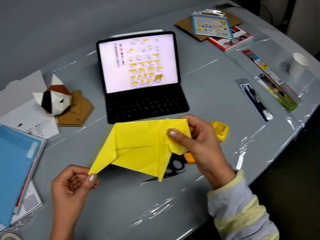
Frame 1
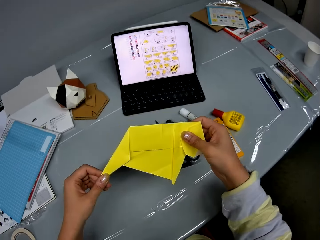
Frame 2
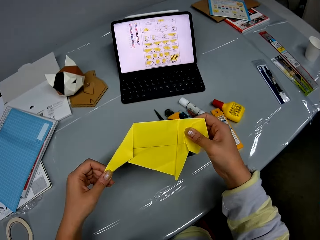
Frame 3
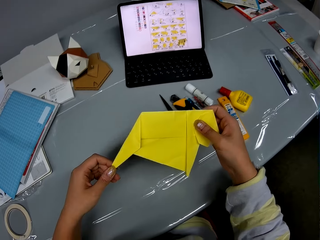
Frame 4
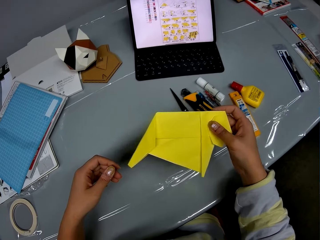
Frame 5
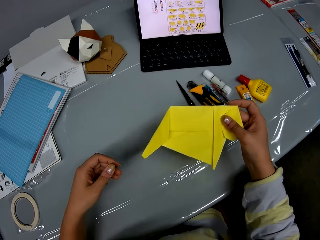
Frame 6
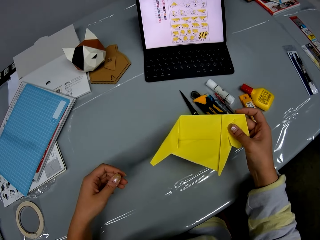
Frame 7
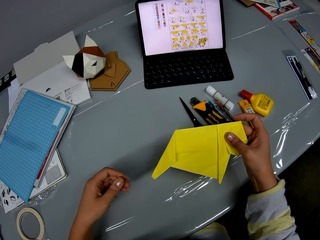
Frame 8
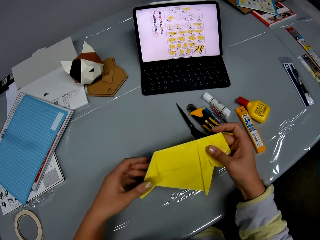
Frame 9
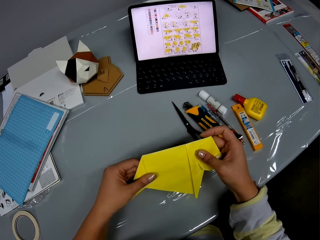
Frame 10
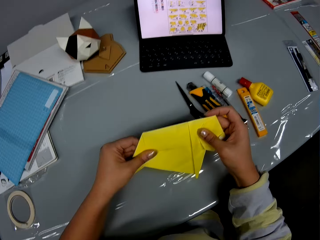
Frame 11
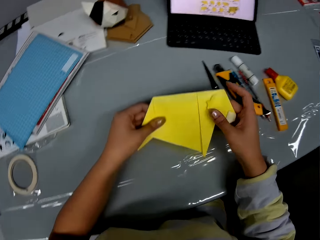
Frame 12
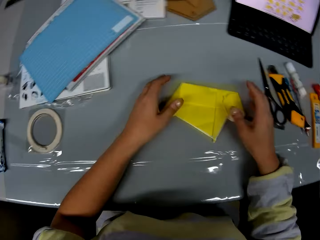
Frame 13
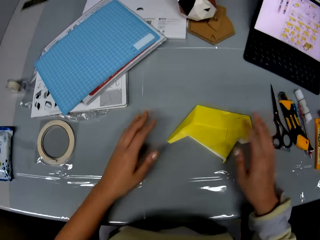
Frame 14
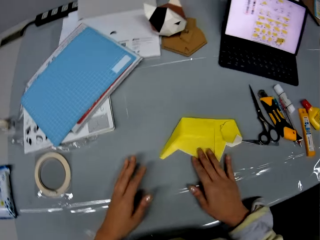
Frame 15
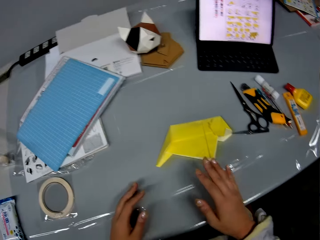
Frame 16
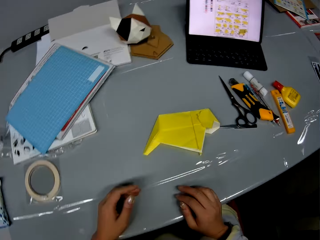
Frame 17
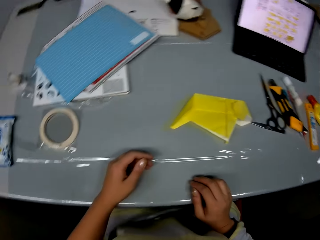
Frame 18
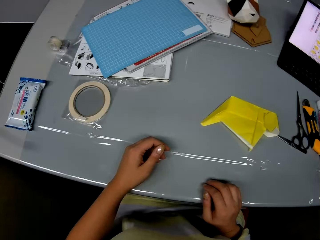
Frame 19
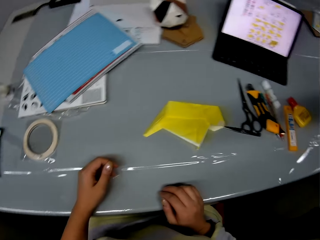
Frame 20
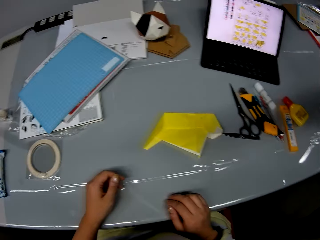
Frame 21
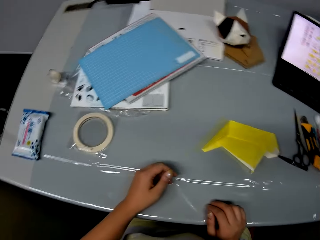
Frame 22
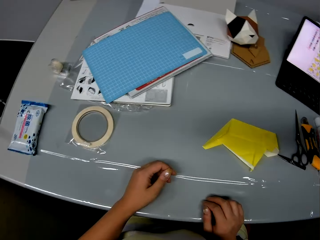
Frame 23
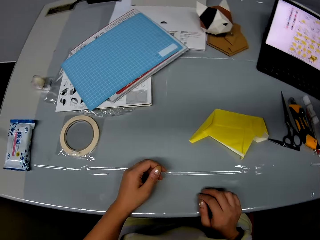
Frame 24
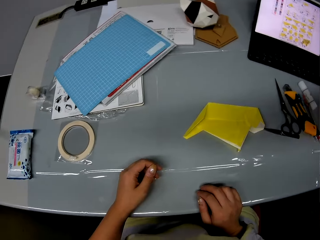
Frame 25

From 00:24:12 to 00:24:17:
The camera wearer looks at the kraft paper. They put the kraft paper on the table.
